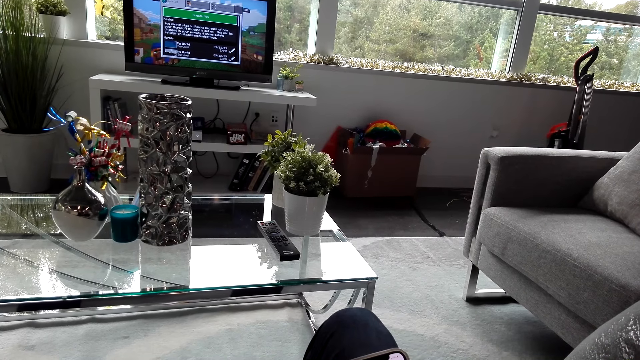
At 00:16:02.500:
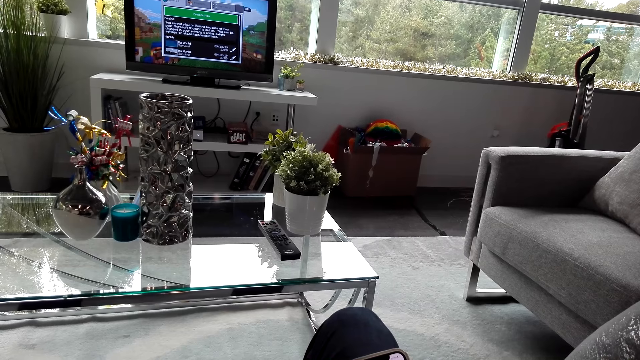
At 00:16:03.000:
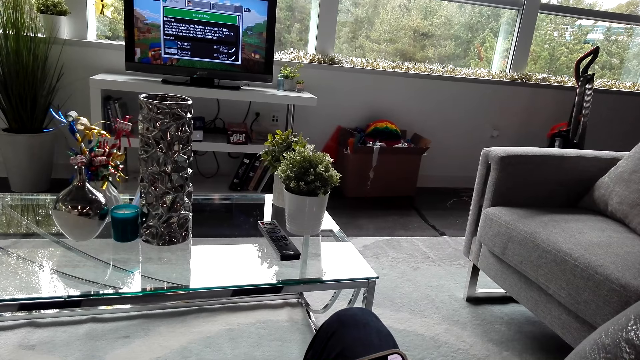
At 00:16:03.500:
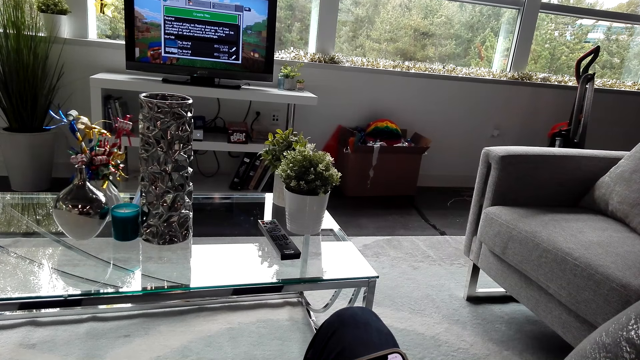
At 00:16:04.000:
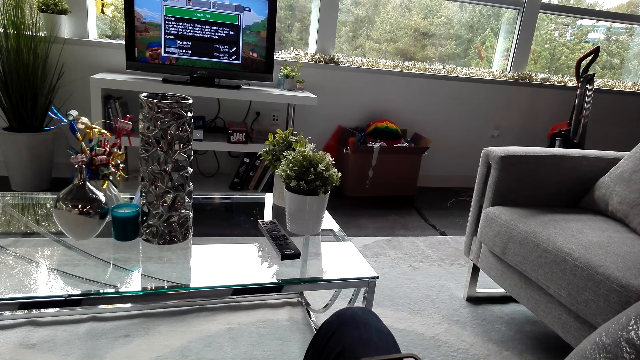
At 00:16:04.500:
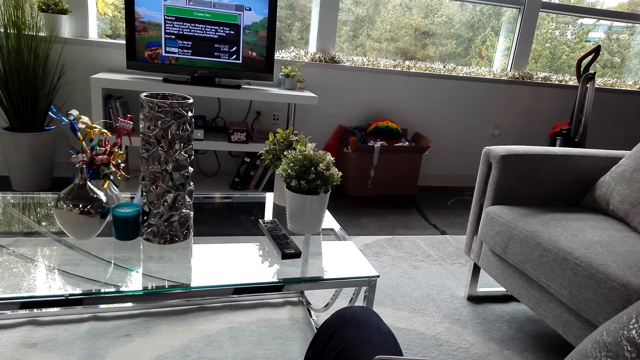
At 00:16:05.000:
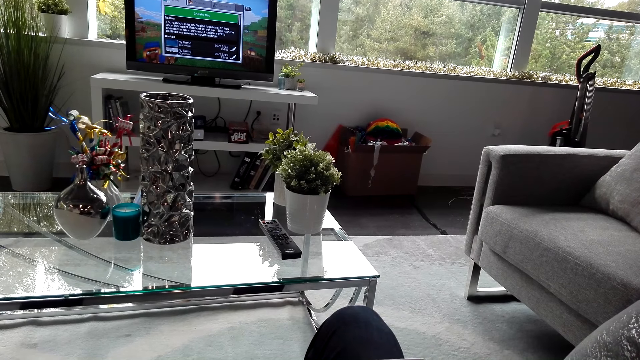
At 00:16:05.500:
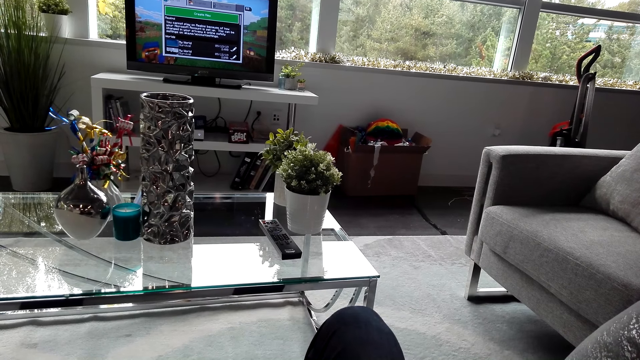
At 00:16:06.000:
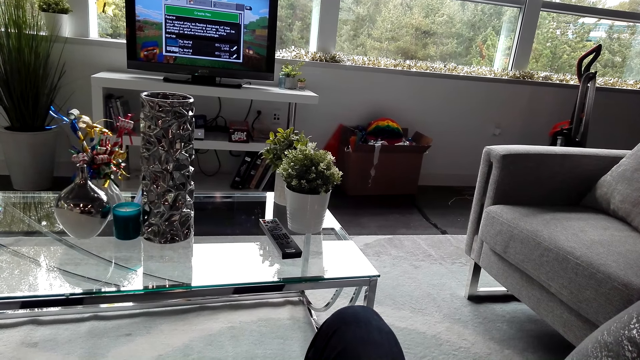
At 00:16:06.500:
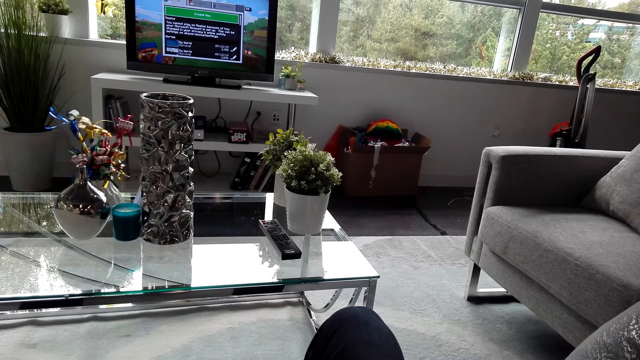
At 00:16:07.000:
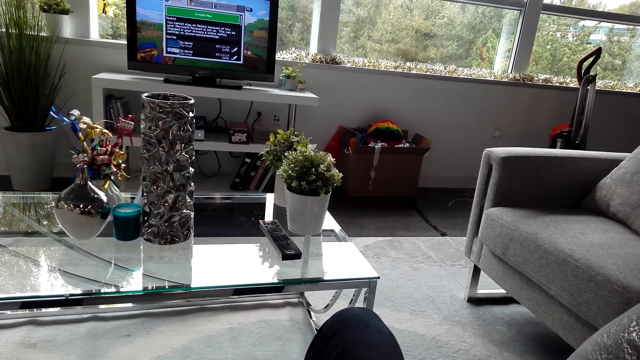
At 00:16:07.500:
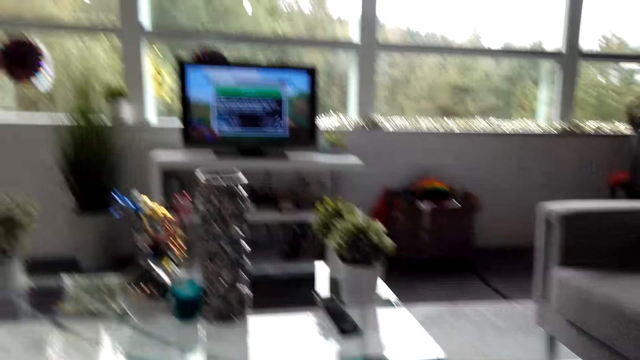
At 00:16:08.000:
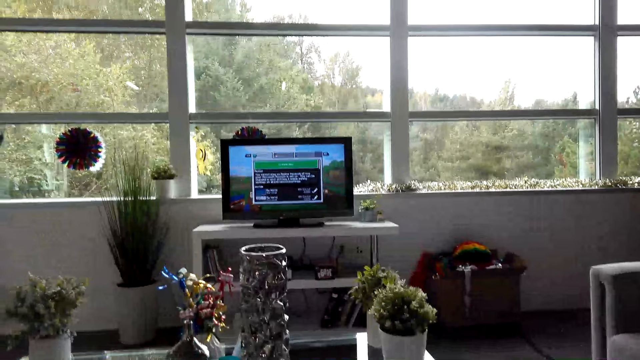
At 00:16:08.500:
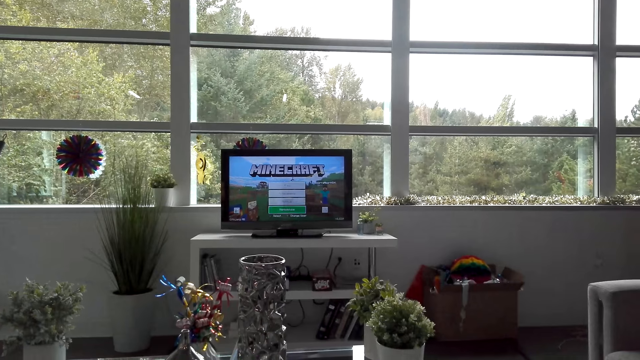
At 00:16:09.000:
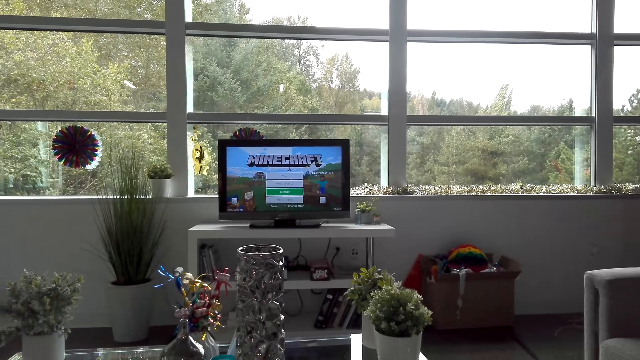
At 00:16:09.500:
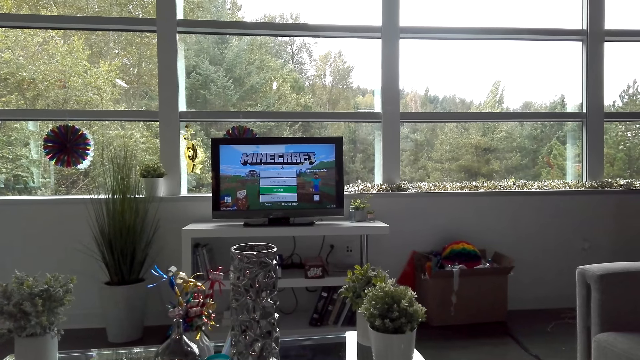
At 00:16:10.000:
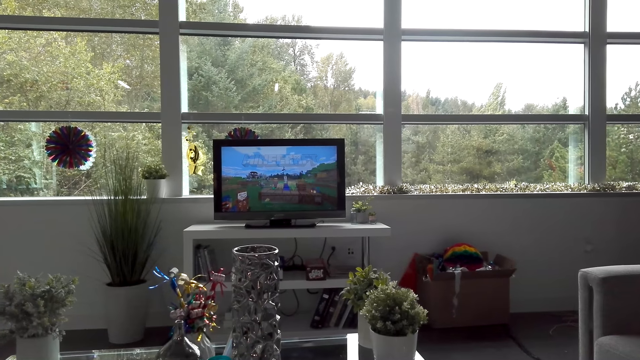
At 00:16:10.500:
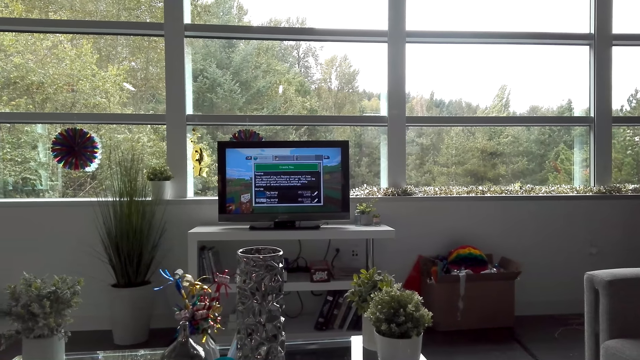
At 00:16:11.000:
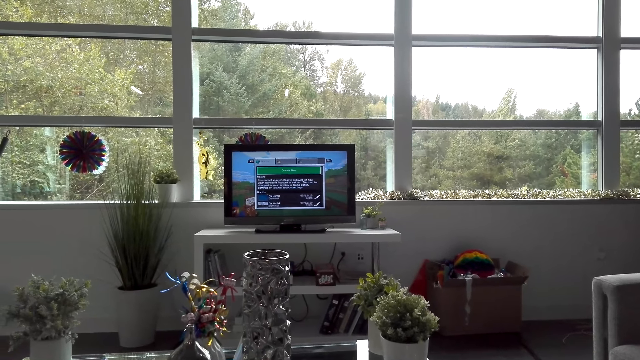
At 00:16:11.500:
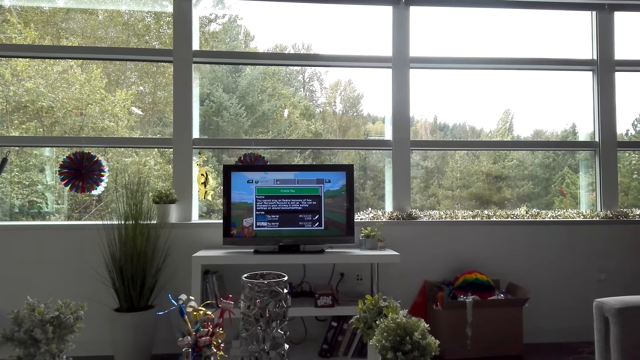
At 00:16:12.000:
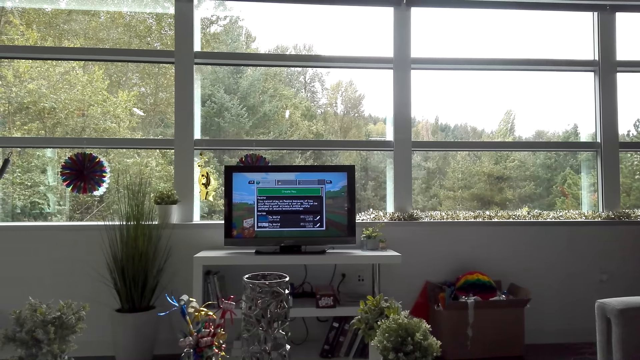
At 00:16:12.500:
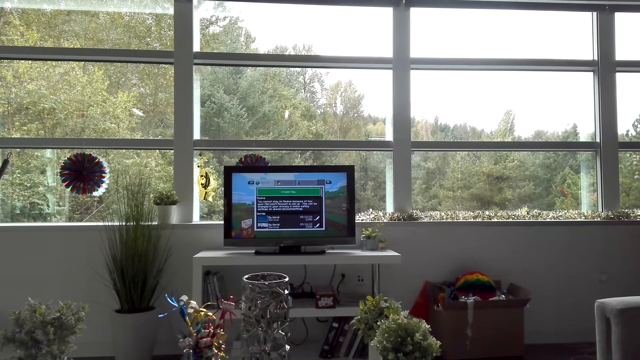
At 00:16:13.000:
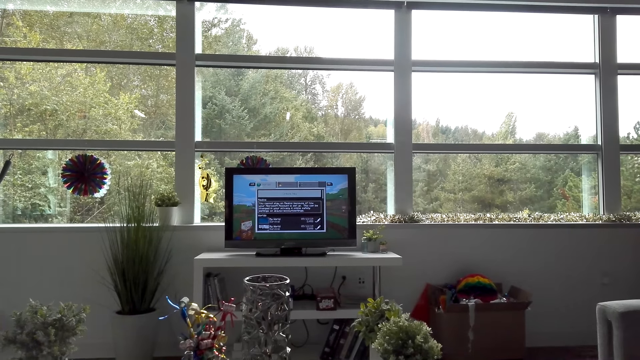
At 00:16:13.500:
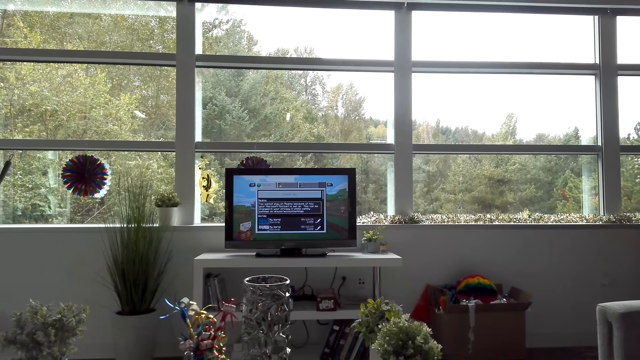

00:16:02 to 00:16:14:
The camera wearer plays the video game.

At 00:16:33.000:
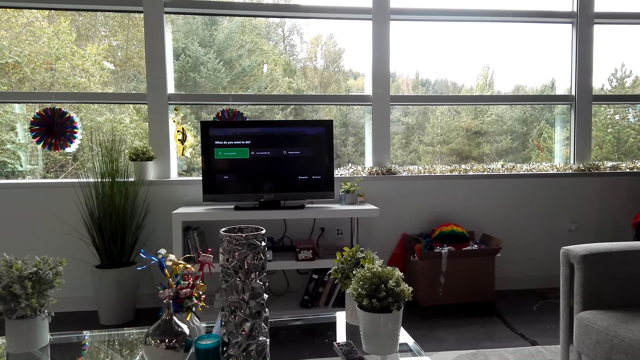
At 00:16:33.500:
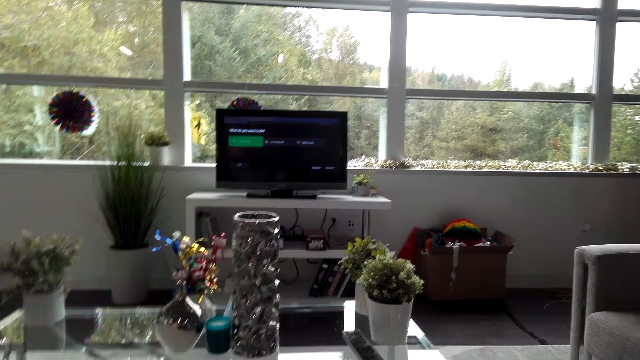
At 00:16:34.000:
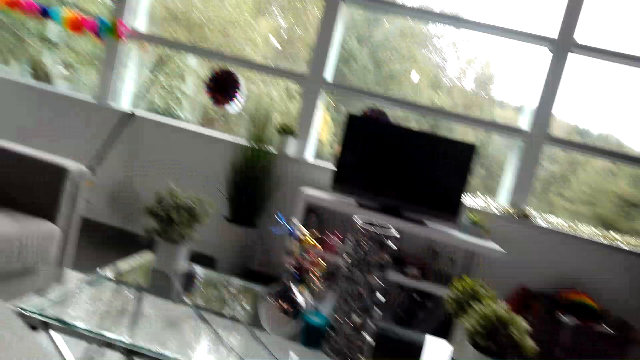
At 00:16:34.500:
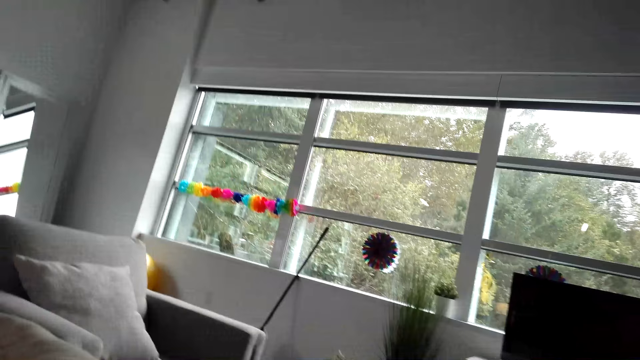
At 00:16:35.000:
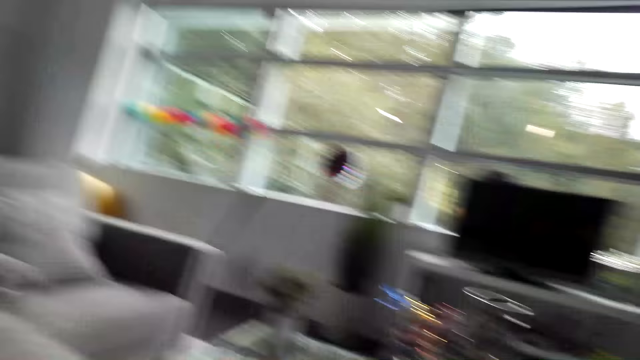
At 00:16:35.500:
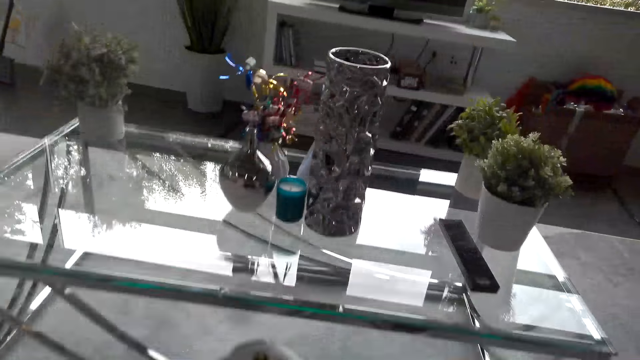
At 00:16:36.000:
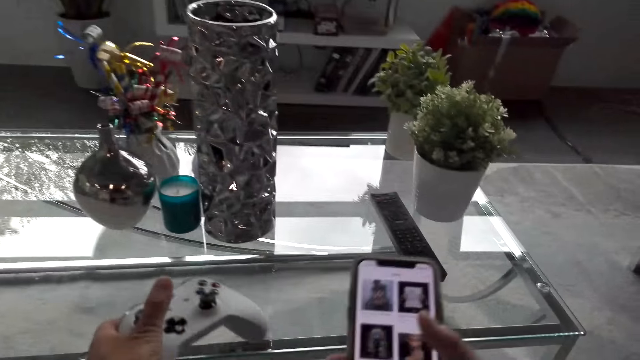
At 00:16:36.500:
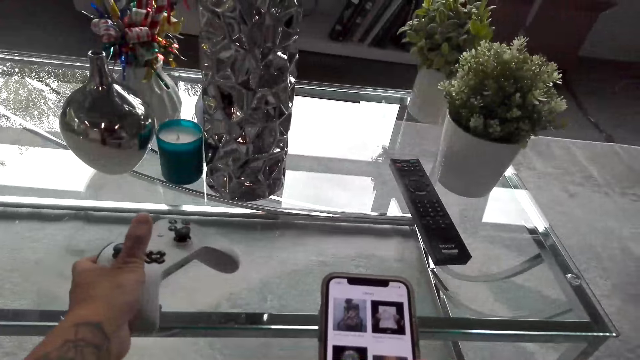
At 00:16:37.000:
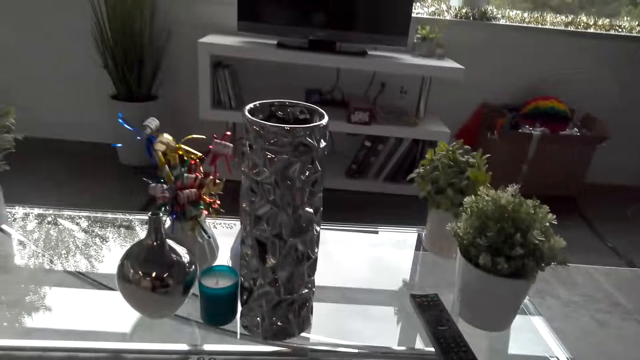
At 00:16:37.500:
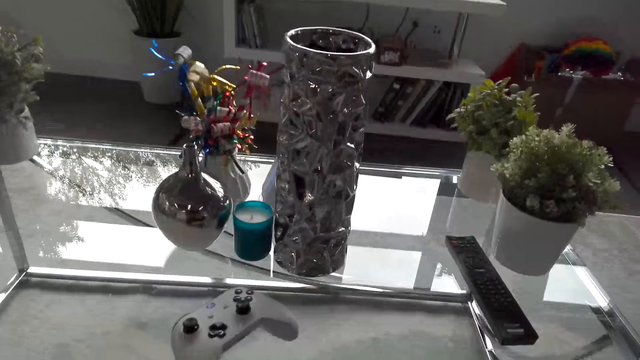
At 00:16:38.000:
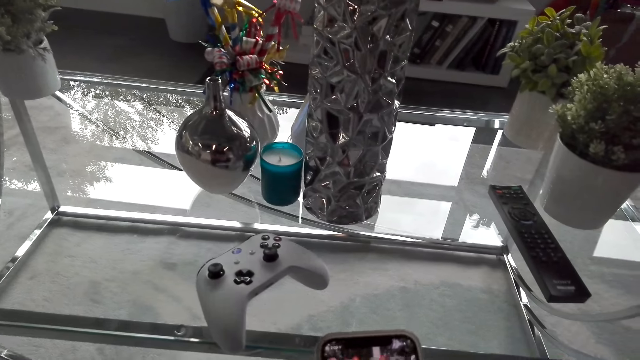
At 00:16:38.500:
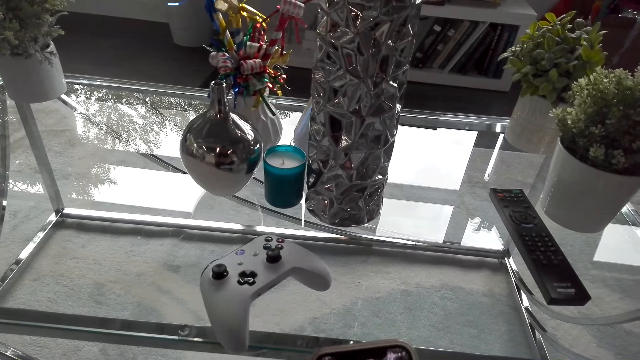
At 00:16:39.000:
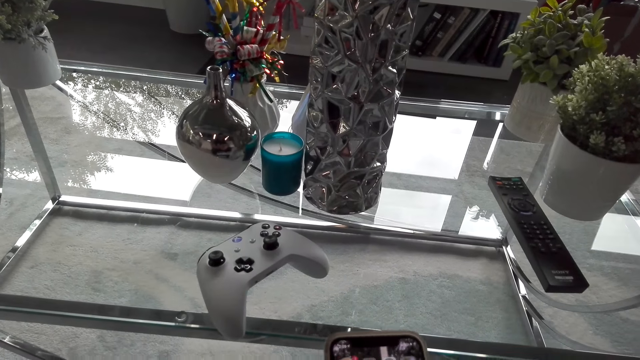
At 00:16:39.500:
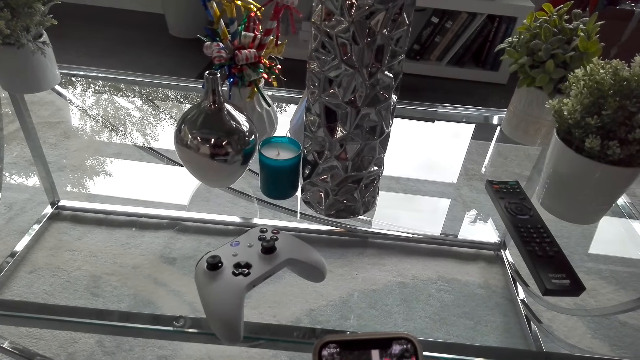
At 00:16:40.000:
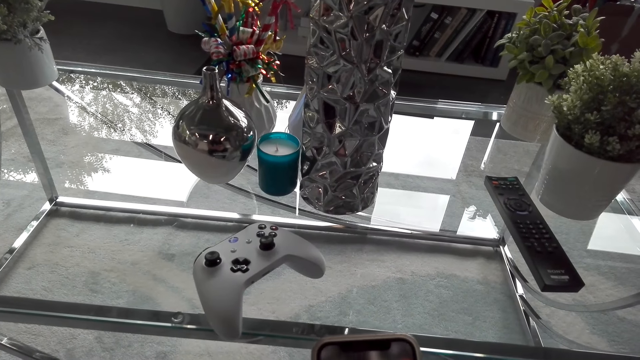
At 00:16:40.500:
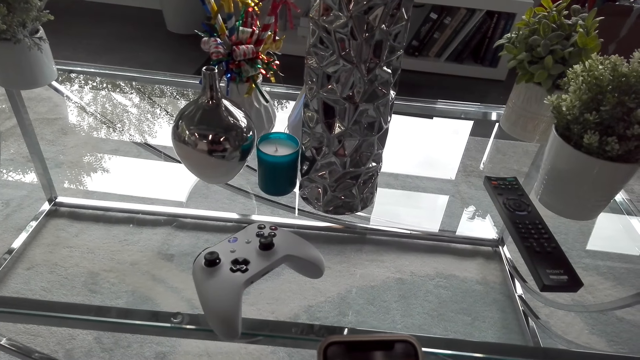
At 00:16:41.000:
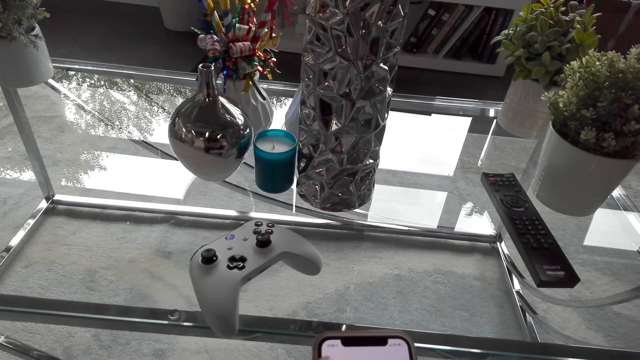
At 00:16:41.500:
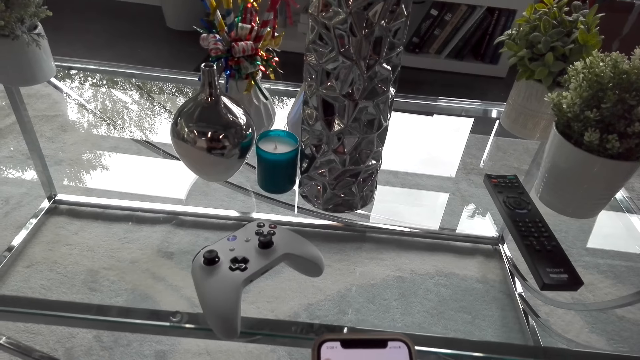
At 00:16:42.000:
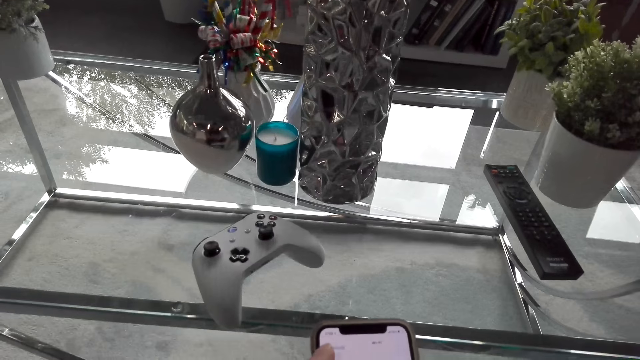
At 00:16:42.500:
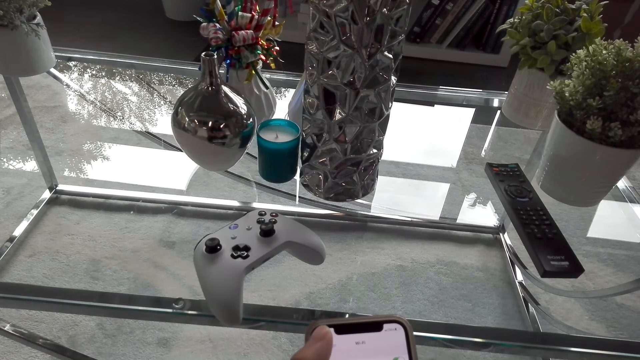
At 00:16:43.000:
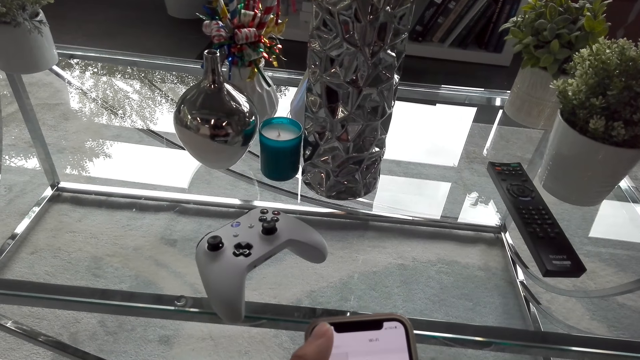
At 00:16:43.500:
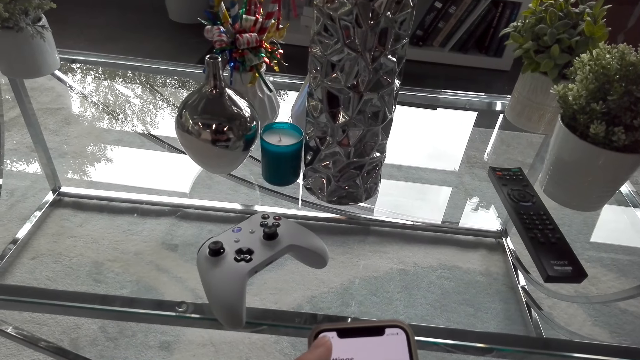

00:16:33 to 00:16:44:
The camera wearer looks around. They put the Stadia controller on the table. They operate the phone.
